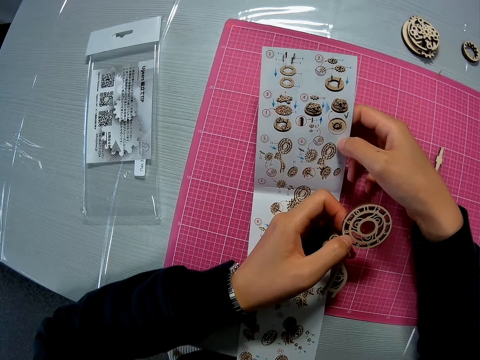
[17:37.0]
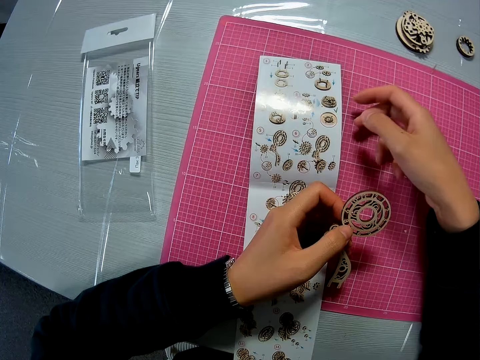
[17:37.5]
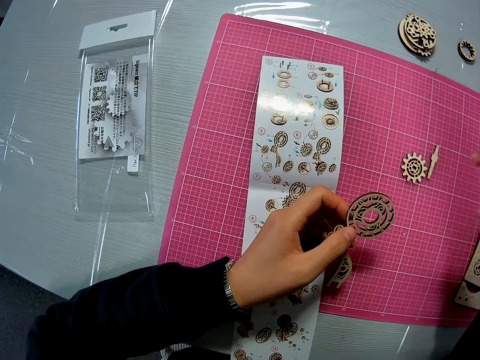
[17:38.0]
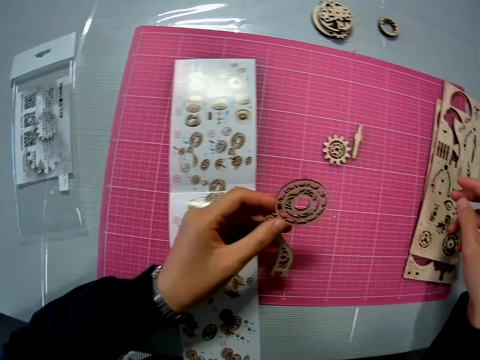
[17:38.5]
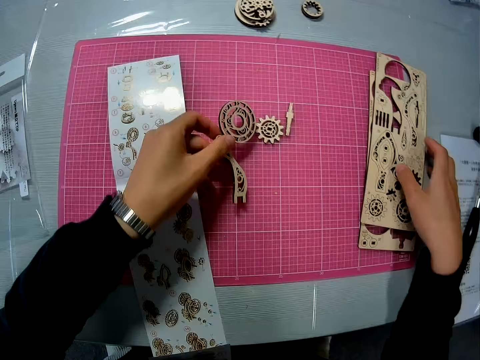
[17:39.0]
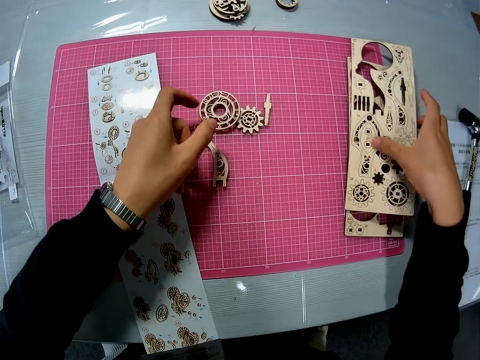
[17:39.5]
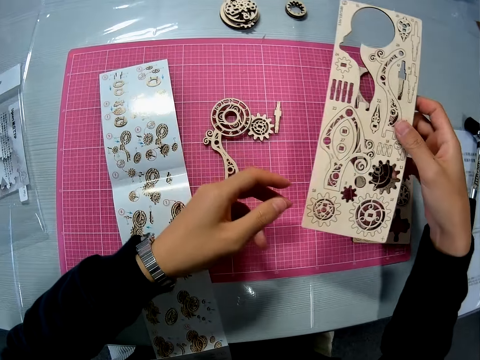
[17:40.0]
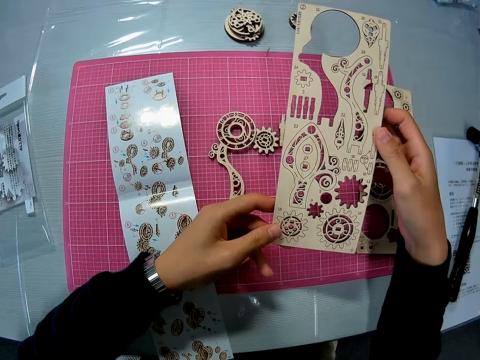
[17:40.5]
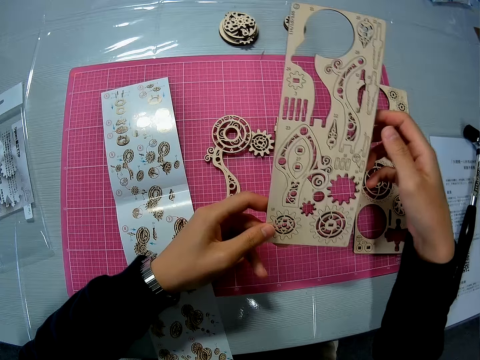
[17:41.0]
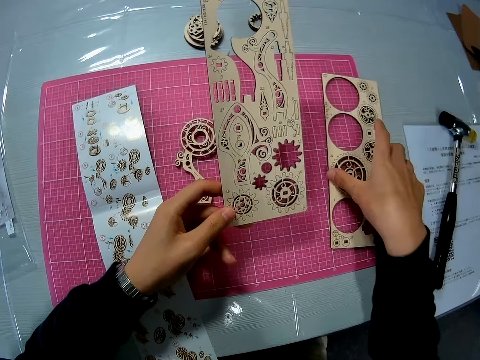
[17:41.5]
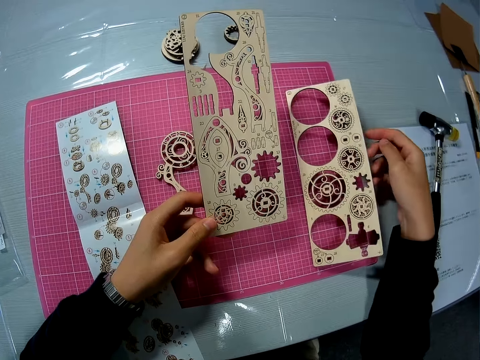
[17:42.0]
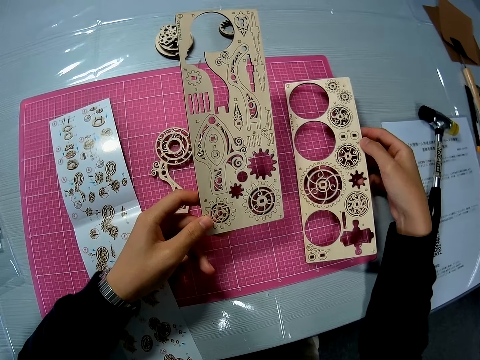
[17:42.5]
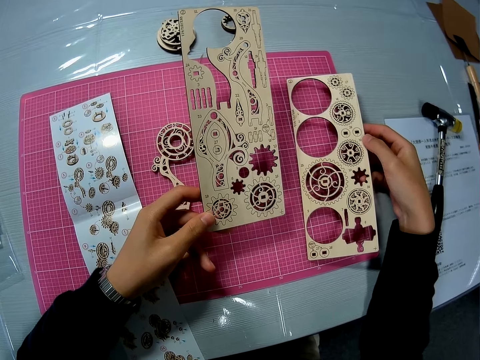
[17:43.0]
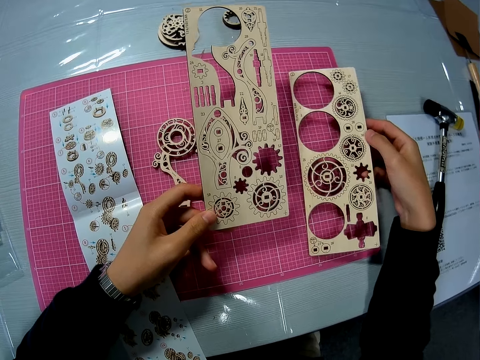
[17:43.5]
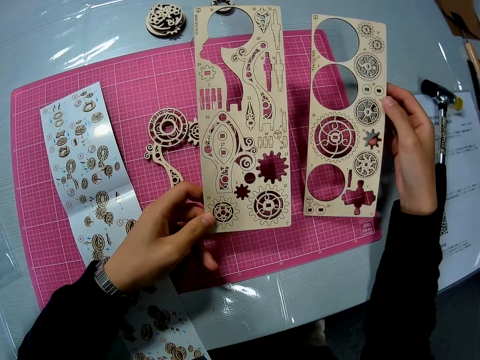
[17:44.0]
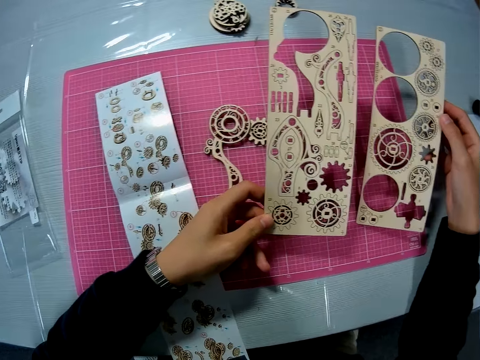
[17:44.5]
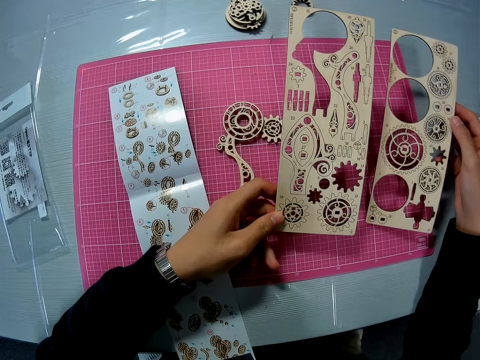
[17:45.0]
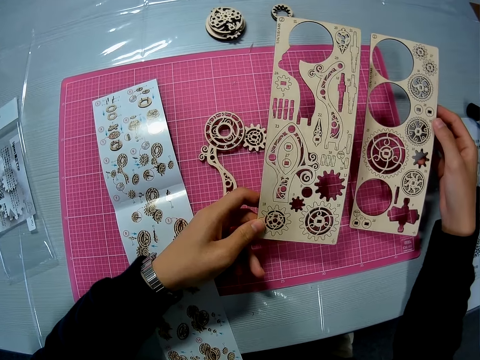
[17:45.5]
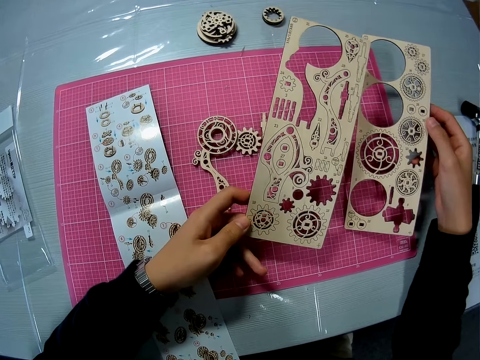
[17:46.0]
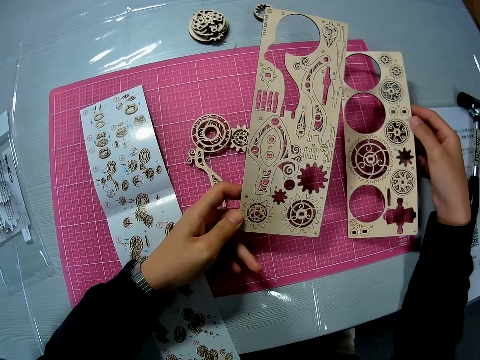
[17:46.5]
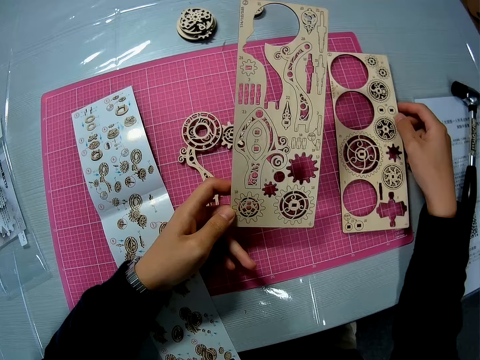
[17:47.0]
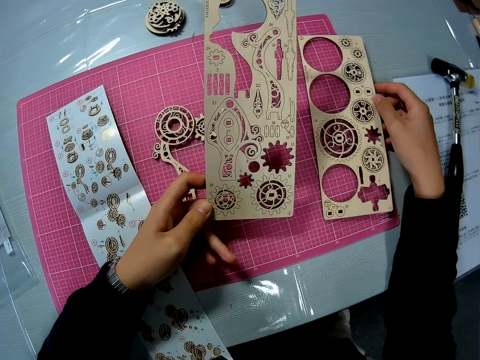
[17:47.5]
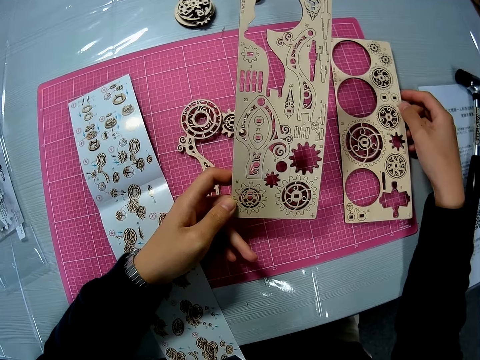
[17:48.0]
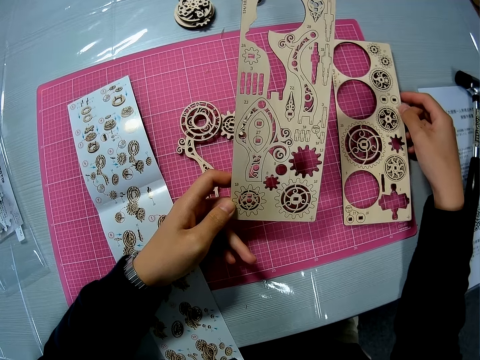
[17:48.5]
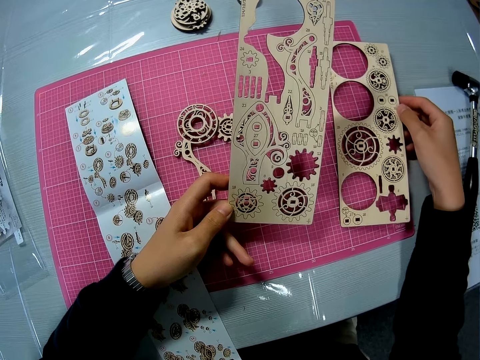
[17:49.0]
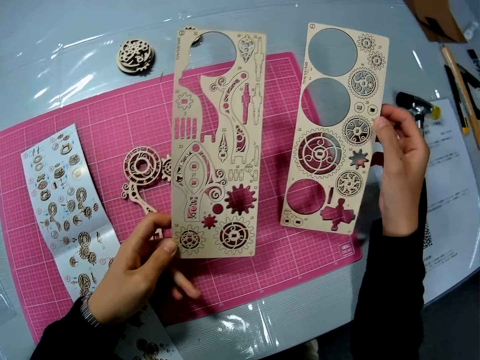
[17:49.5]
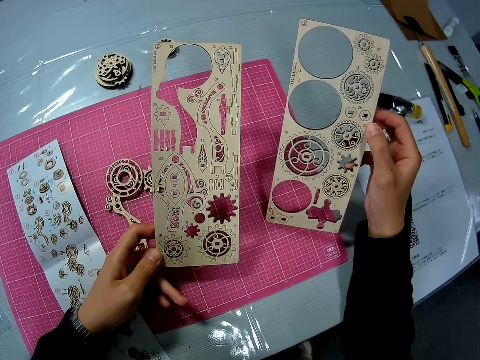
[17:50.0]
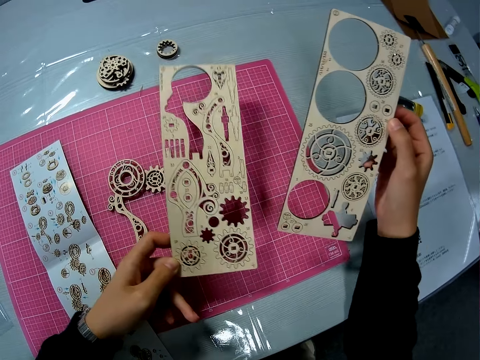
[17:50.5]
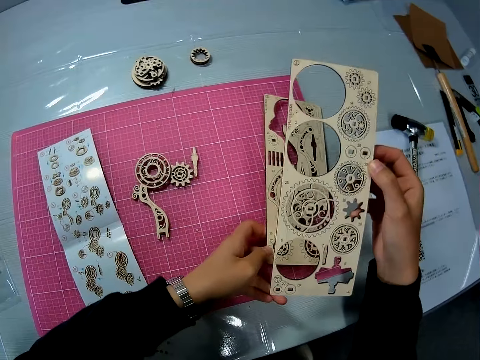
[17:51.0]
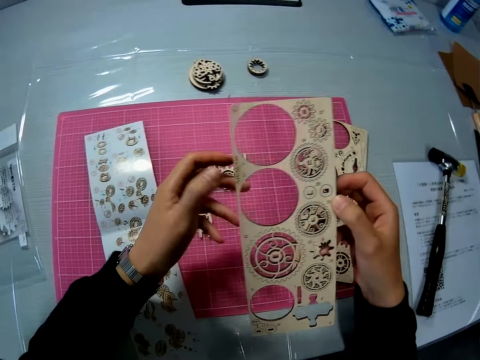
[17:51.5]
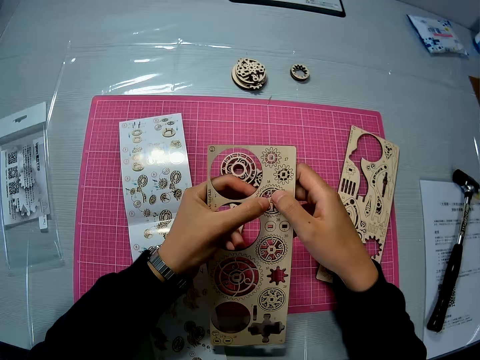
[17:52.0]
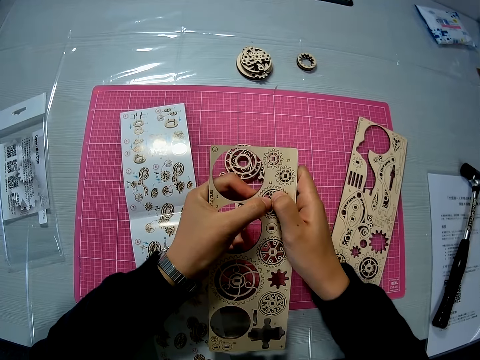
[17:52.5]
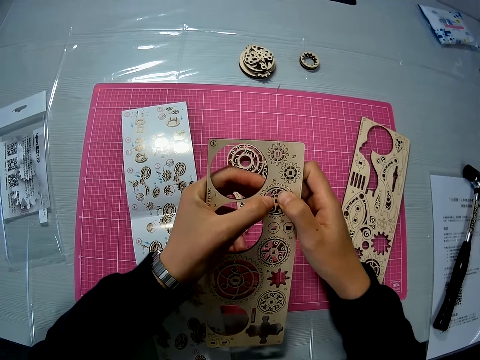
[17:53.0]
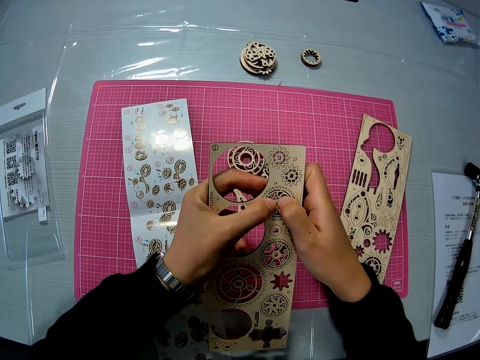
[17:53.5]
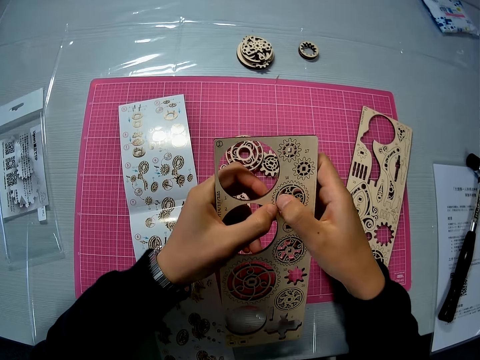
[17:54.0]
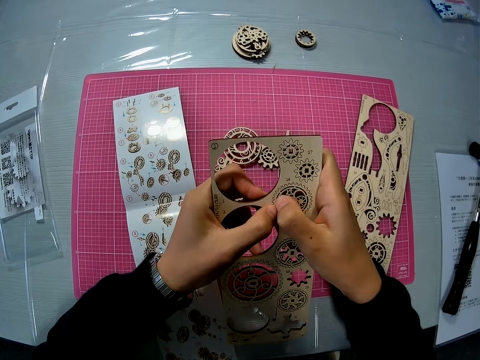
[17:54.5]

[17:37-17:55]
The camera wearer unhands the manual. She drops the puzzle piece in her hand on the pink sheet. She picks up a puzzle sheet from the puzzle sheet underneath. She passes the puzzle sheet to her left hand. She picks up the second puzzle sheet from the pink sheet. She stares at the laser cut wood craft kits. She places the laser cut wood craft kit on the cutting mat. She lifts the laser cut wood craft kit. She places the first puzzle sheet on the pink sheet. She holds the laser cut wood craft kit with both hands. She removes another puzzle sheet from the puzzle sheet with both hands.

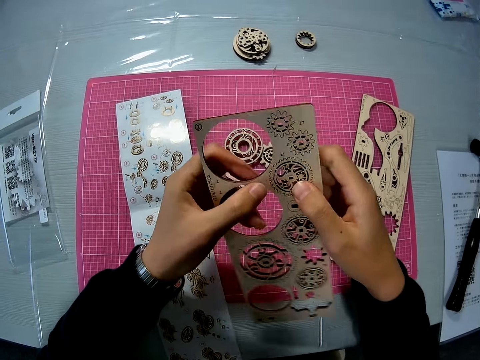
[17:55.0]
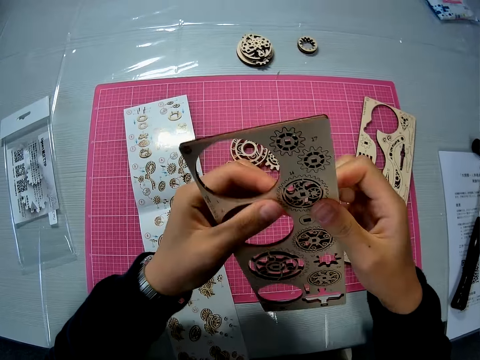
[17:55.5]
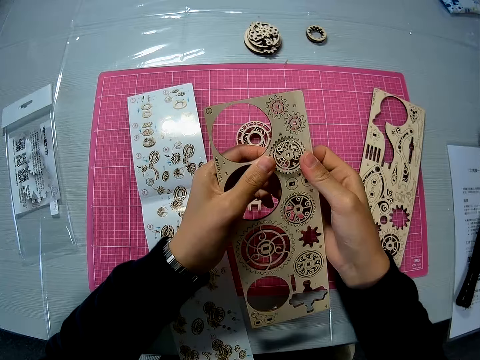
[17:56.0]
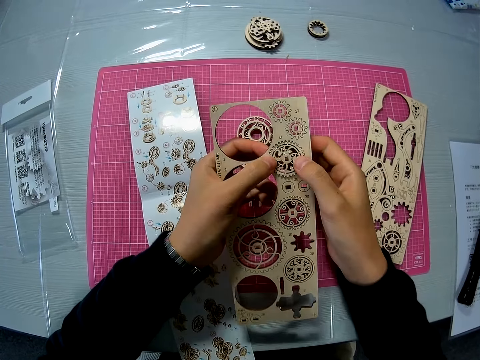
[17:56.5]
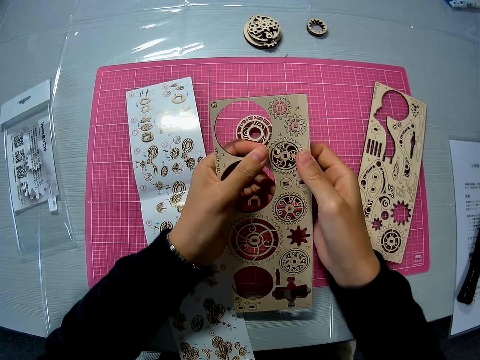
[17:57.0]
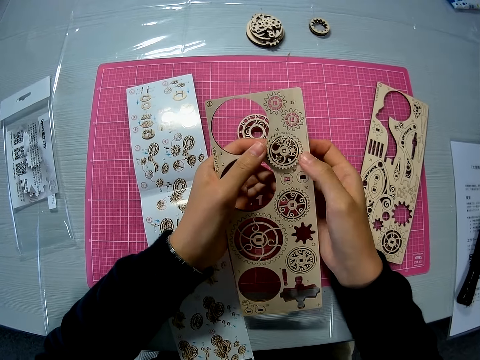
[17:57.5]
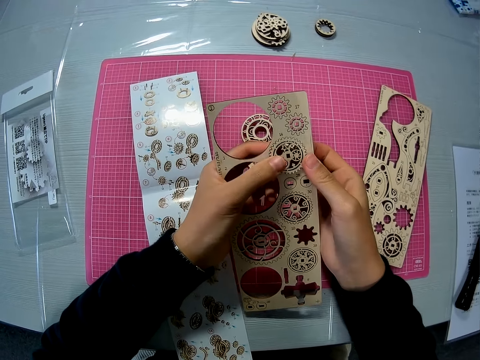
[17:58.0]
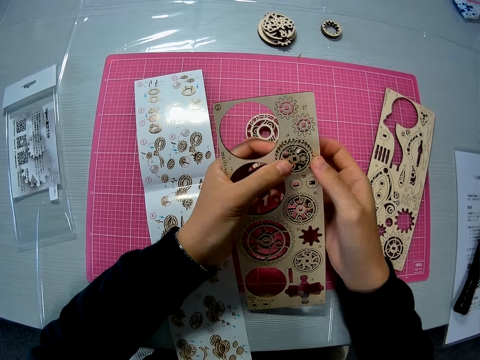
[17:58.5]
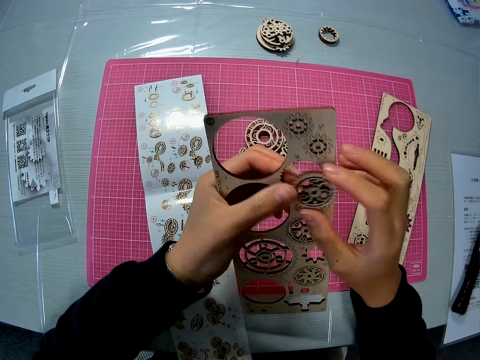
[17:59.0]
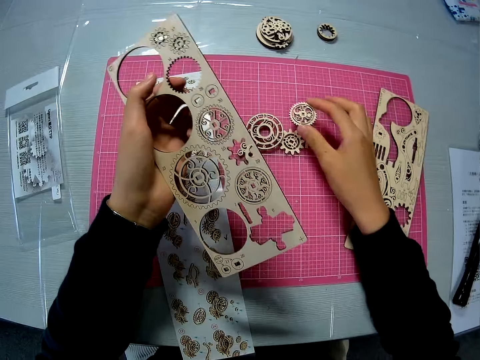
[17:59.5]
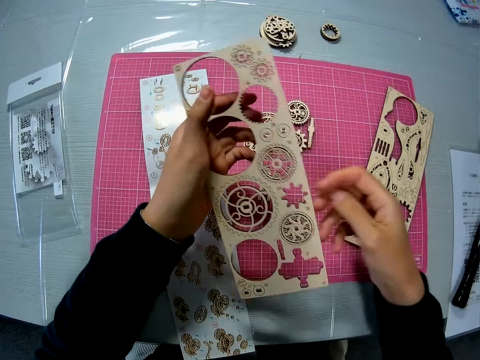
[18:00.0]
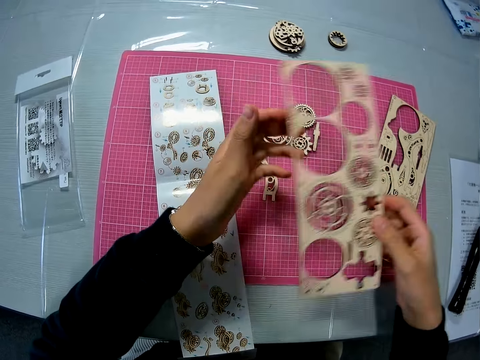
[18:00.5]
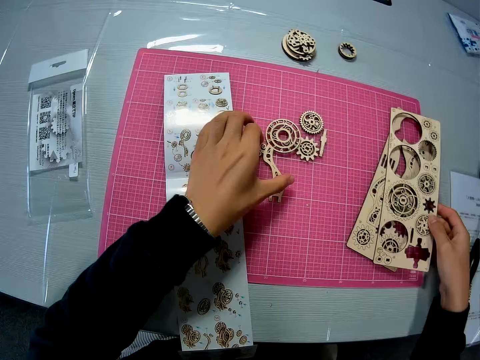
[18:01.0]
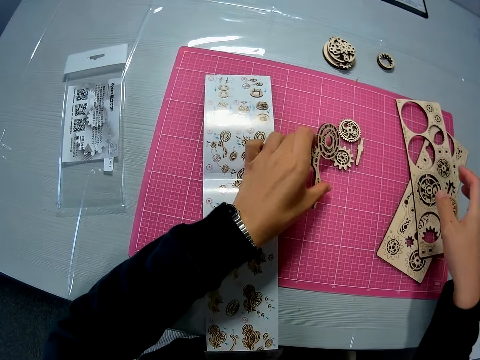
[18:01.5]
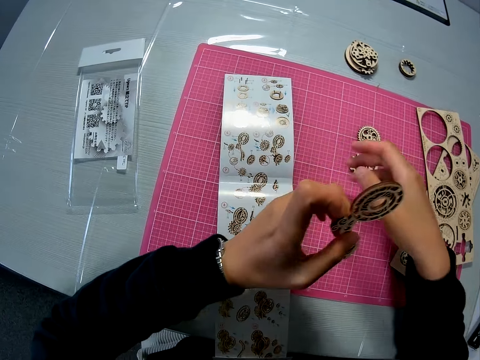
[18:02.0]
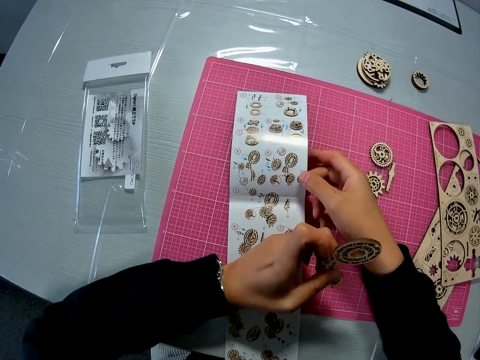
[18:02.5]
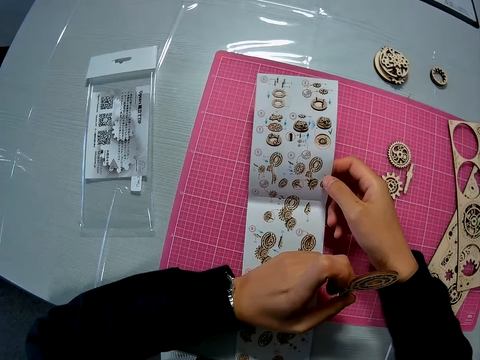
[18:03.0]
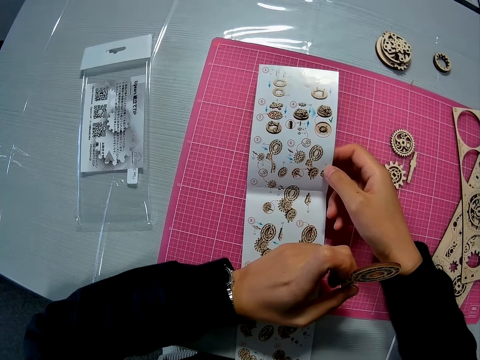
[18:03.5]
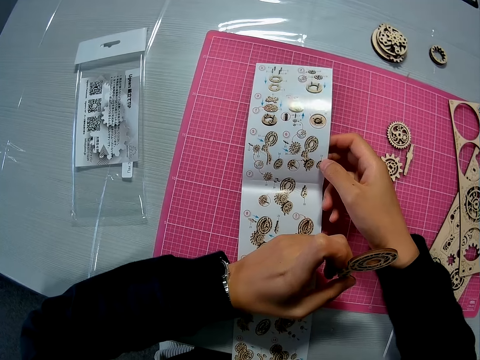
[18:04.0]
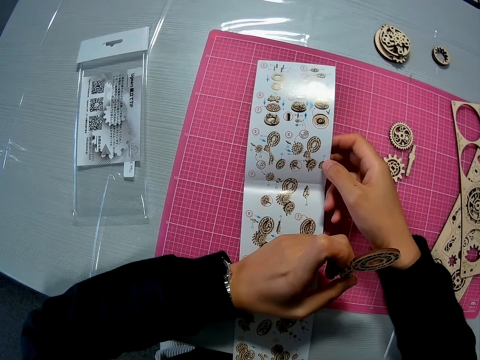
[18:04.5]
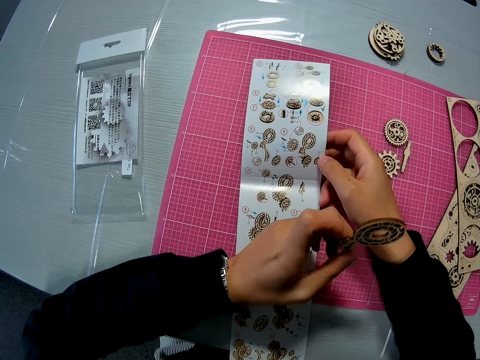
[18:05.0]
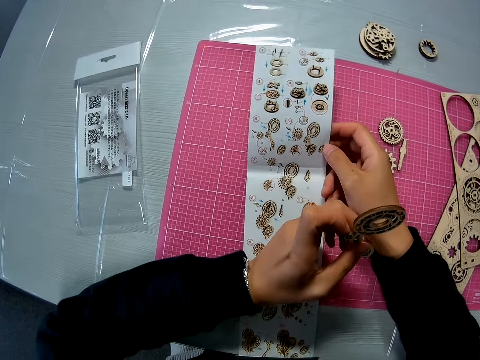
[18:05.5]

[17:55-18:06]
The camera wearer drops the puzzle piece on the pink sheet. She passes the puzzle sheet to her right hand. She drops the puzzle sheet on the second puzzle sheet on the pink sheet. She picks up a puzzle piece from the pink sheet on the table. She raises the instruction manual with her right hand briefly. She stares at the manual.
